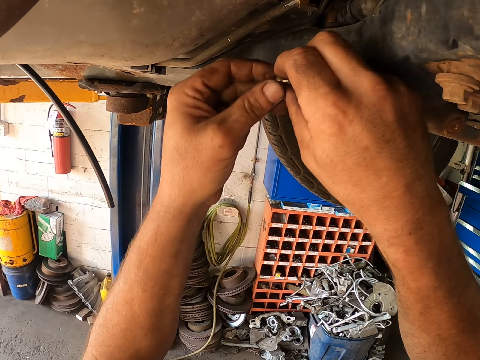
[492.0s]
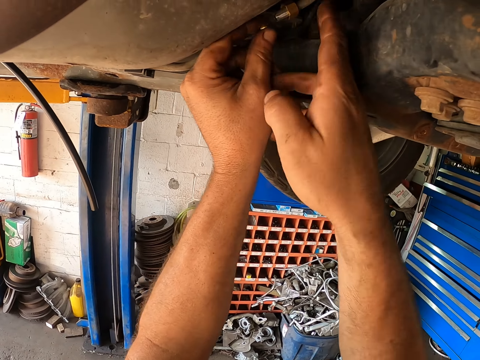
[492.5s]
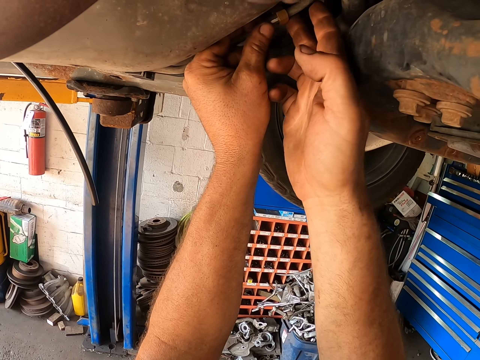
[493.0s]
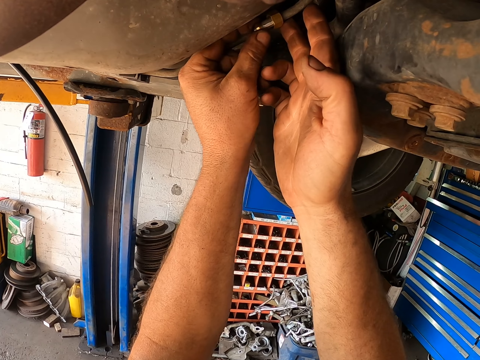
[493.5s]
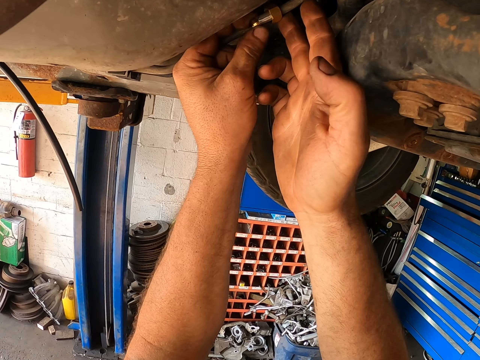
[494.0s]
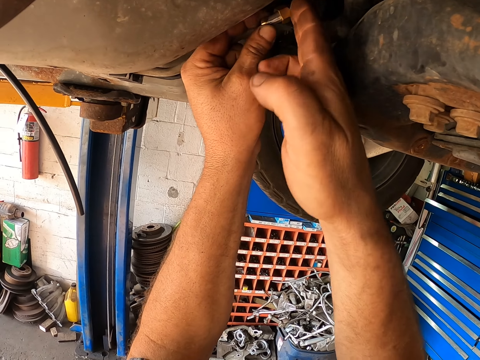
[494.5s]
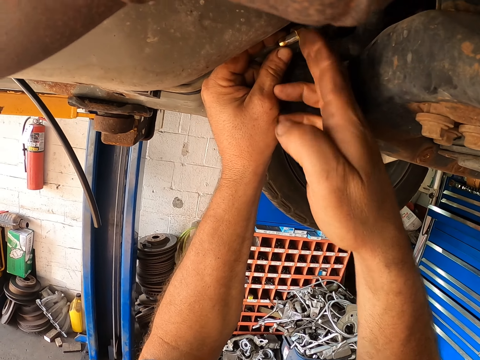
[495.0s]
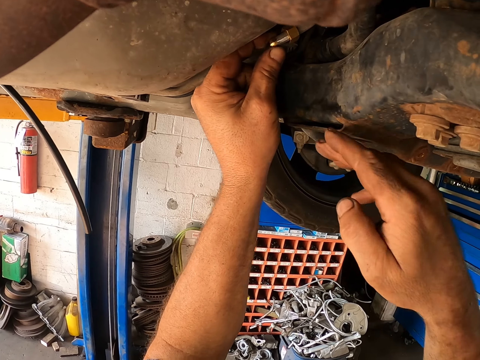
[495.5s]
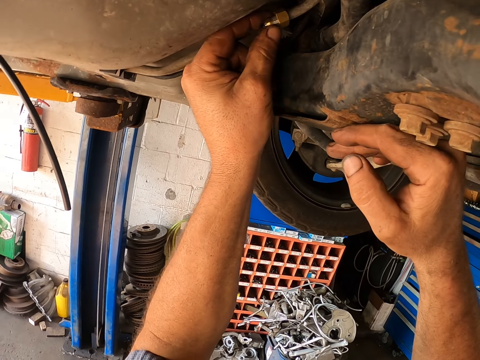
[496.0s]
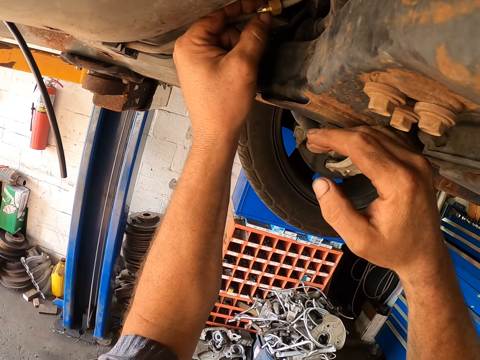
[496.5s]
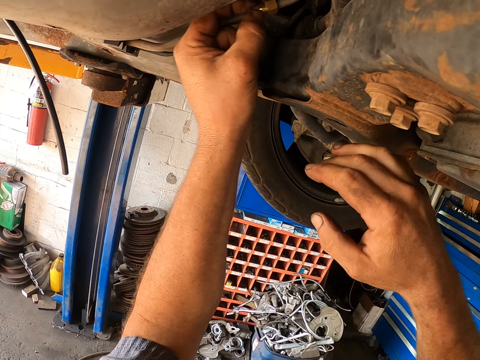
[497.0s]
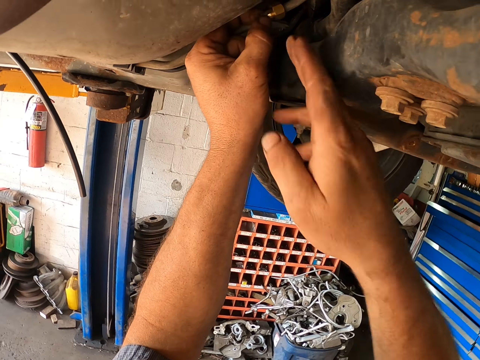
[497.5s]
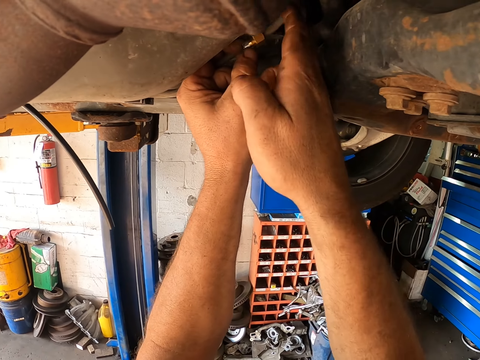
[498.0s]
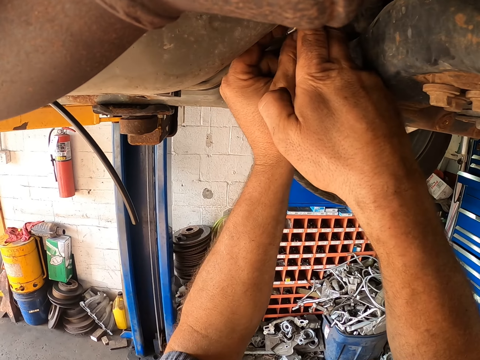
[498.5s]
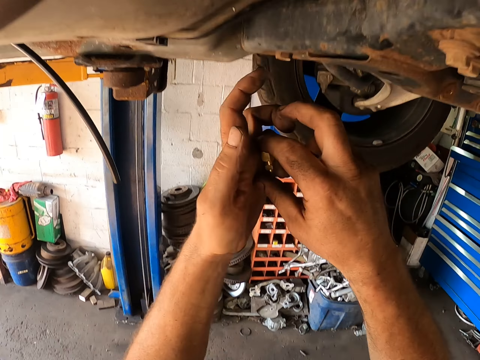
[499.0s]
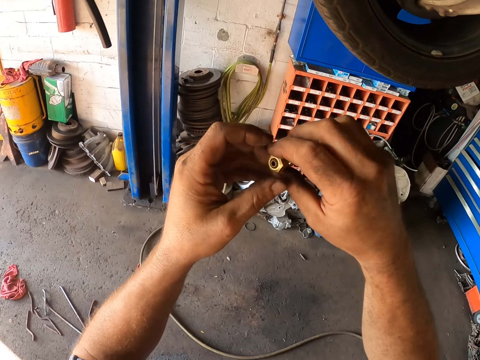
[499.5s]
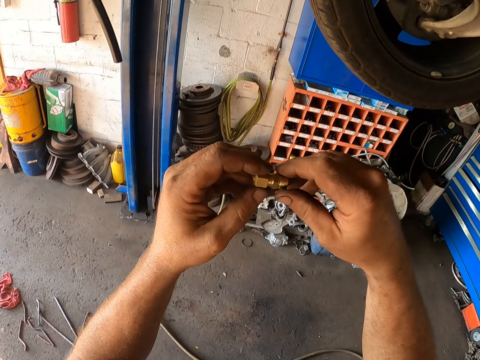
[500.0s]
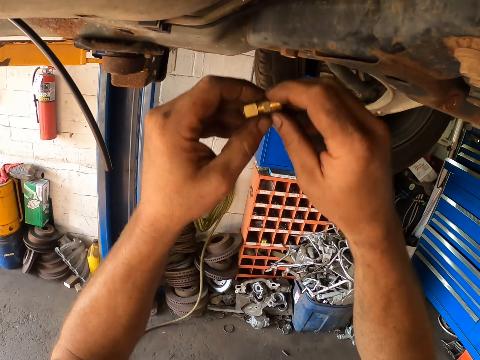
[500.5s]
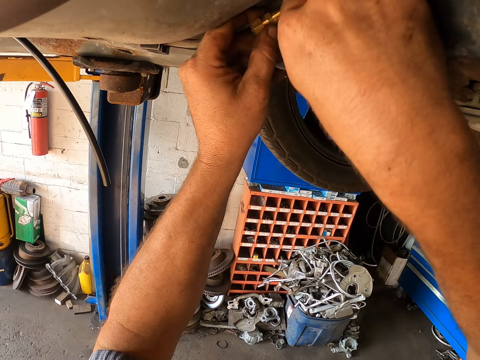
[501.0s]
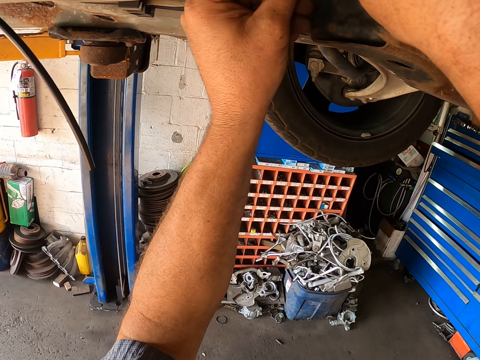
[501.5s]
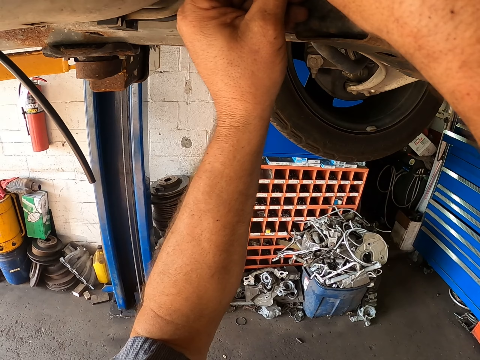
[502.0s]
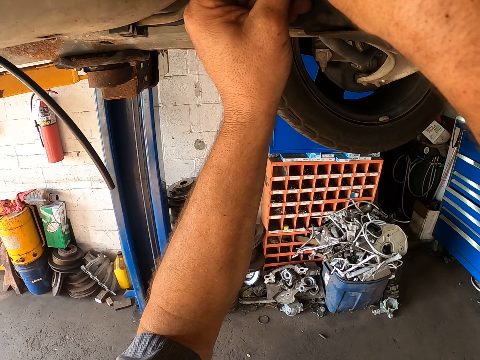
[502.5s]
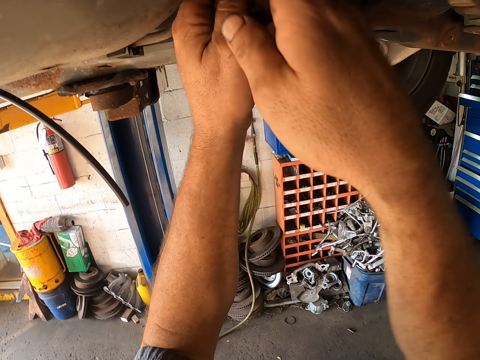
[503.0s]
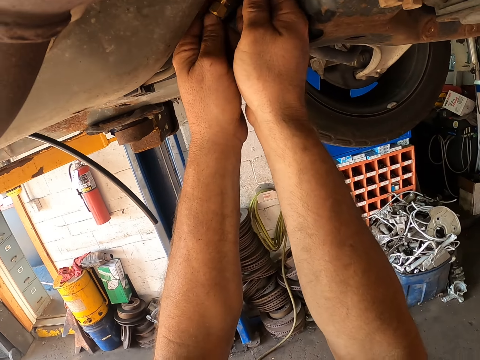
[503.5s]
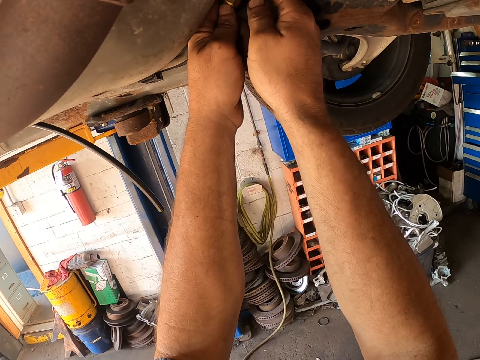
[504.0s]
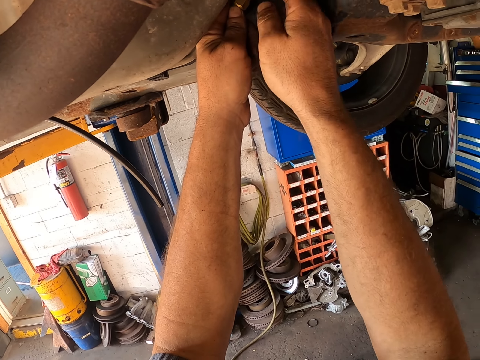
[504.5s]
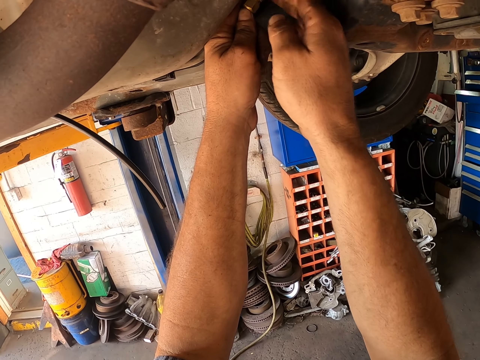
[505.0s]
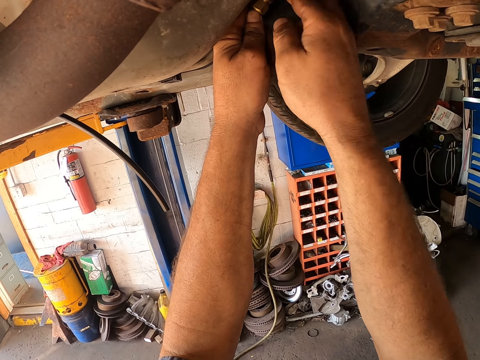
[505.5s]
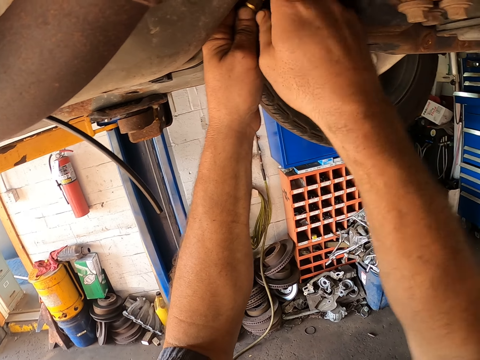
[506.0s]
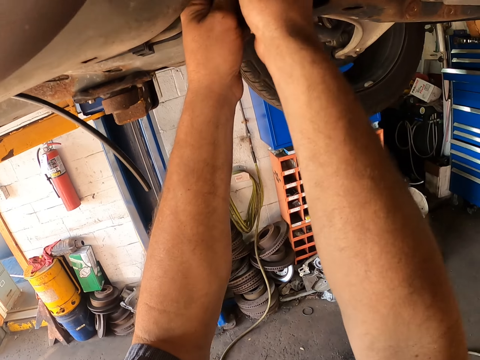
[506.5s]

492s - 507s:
The camera wearer adjusts the bolt. They fix the bolt on the undercarriage.

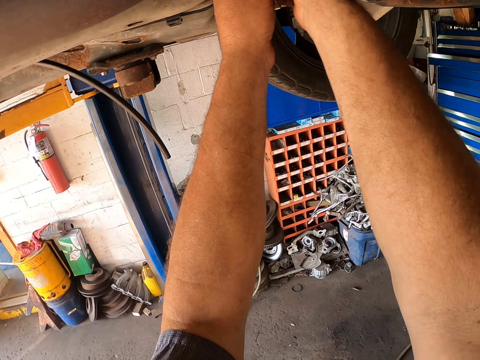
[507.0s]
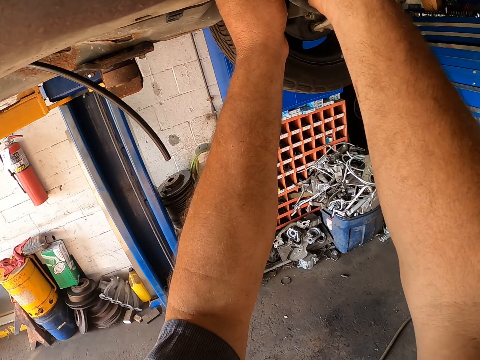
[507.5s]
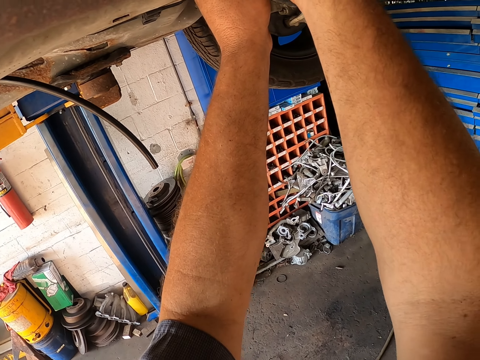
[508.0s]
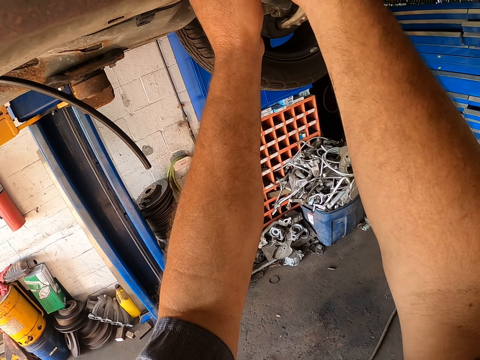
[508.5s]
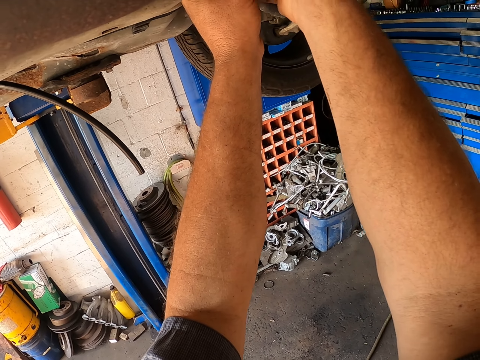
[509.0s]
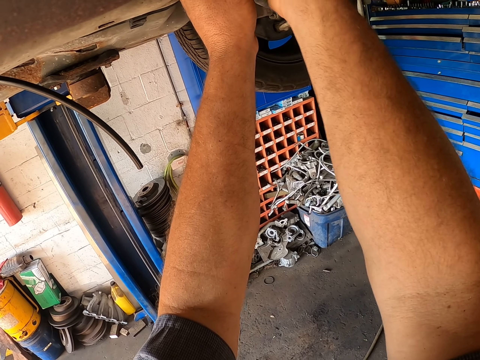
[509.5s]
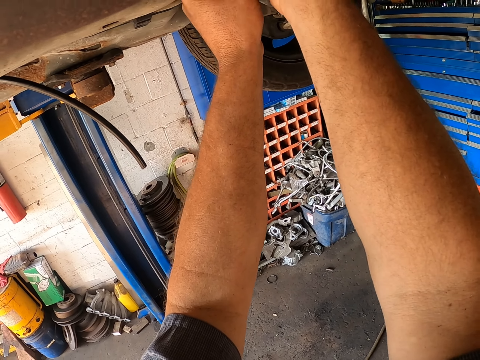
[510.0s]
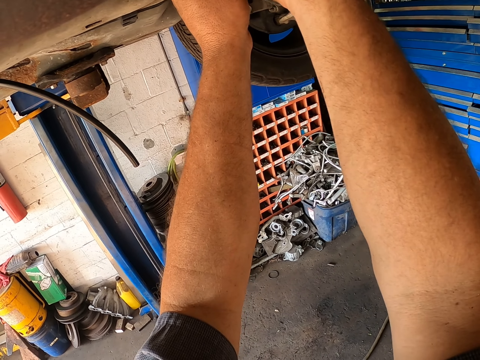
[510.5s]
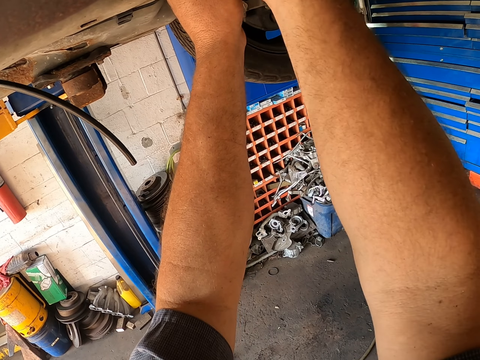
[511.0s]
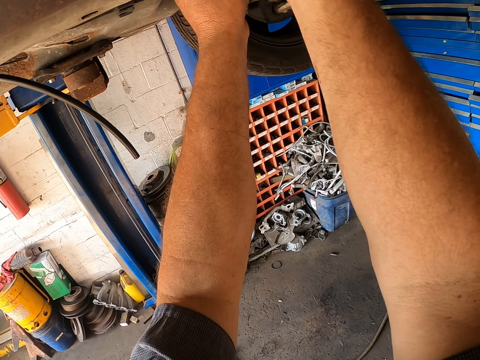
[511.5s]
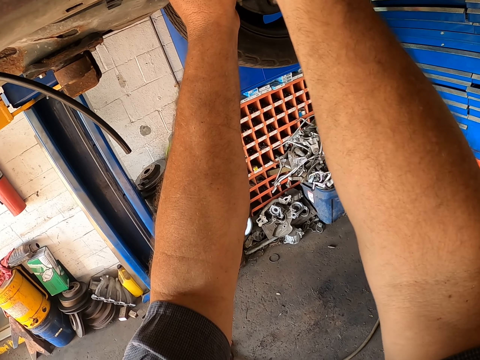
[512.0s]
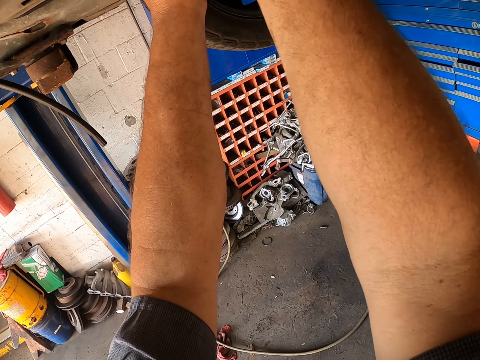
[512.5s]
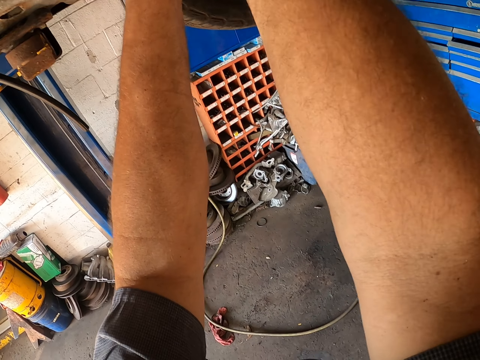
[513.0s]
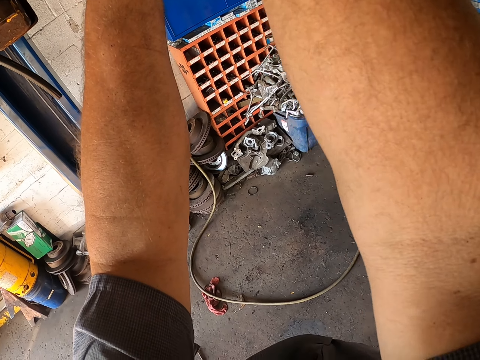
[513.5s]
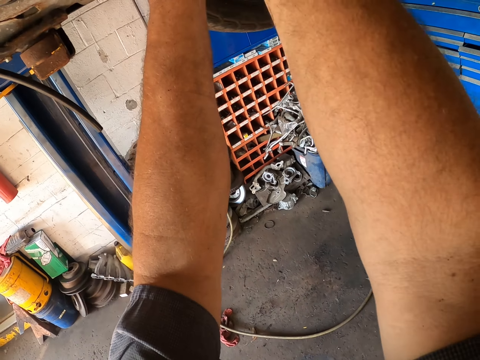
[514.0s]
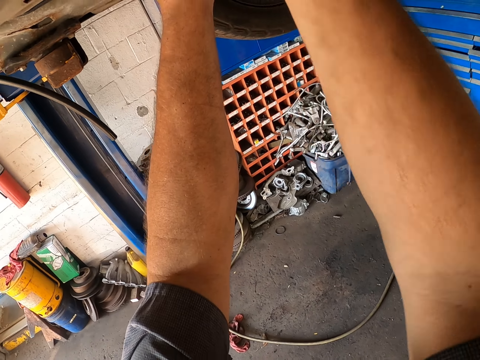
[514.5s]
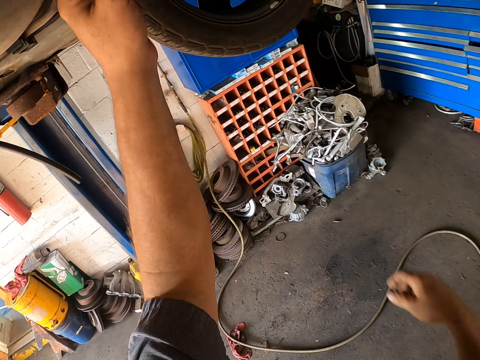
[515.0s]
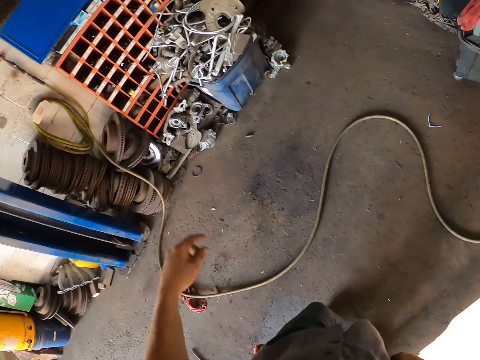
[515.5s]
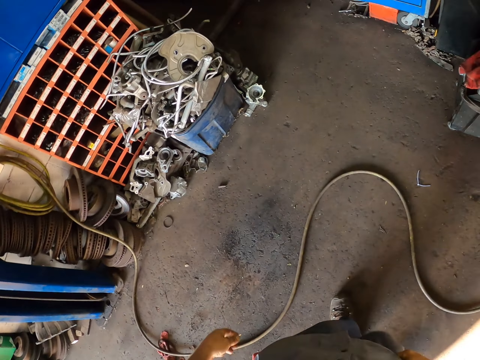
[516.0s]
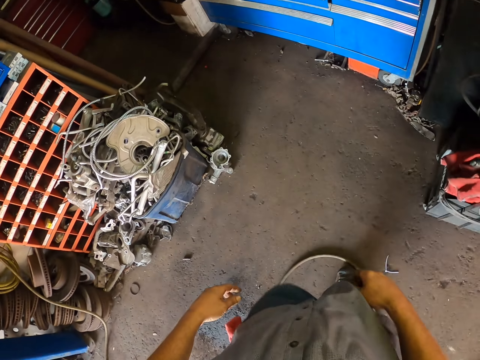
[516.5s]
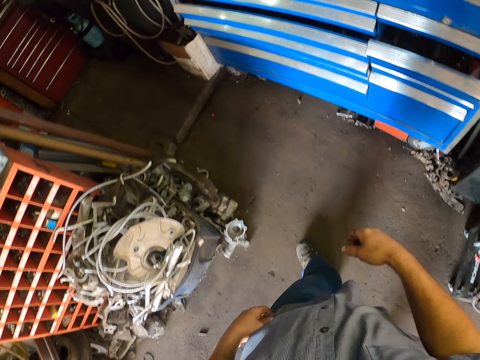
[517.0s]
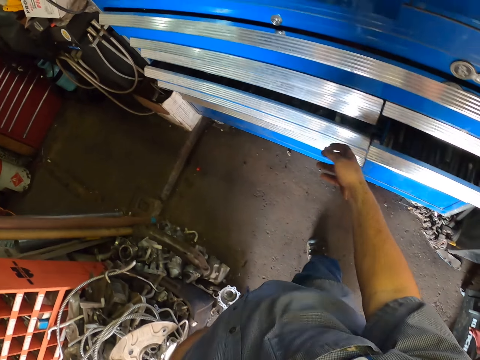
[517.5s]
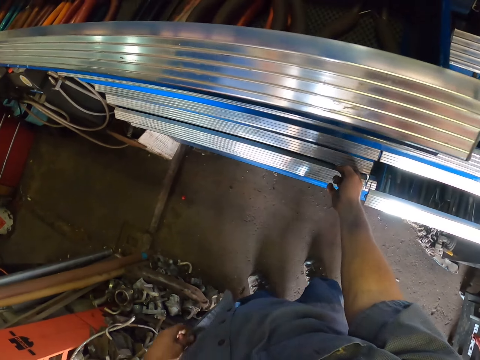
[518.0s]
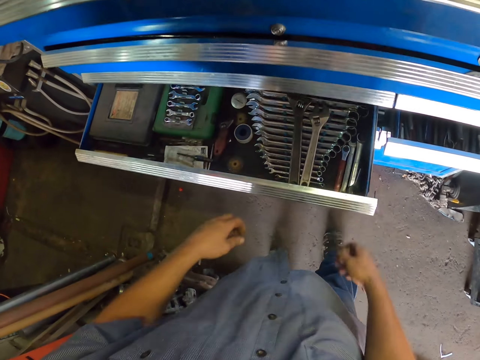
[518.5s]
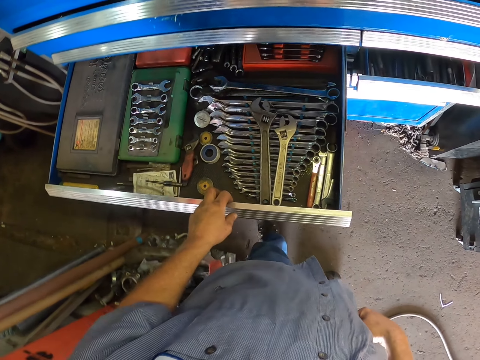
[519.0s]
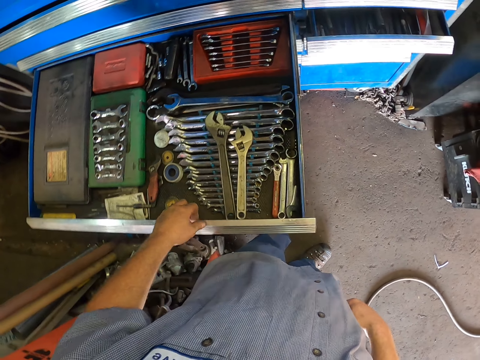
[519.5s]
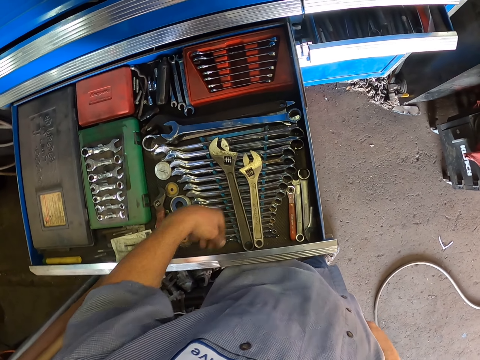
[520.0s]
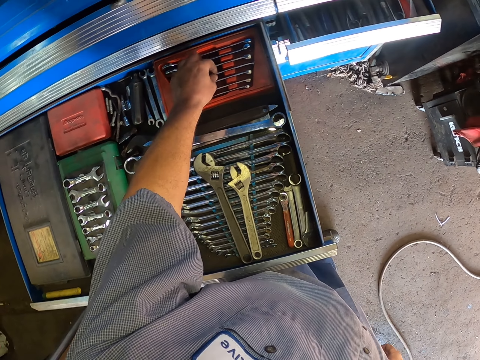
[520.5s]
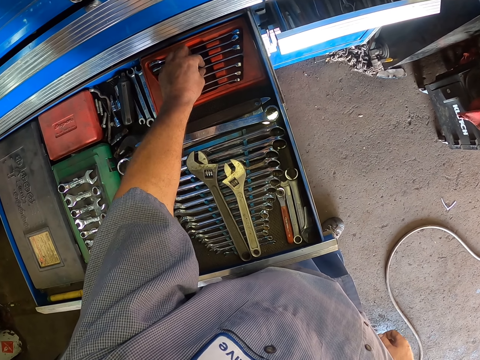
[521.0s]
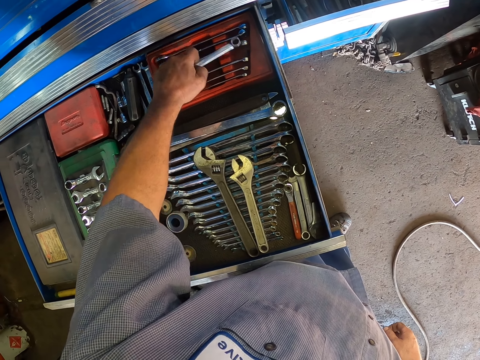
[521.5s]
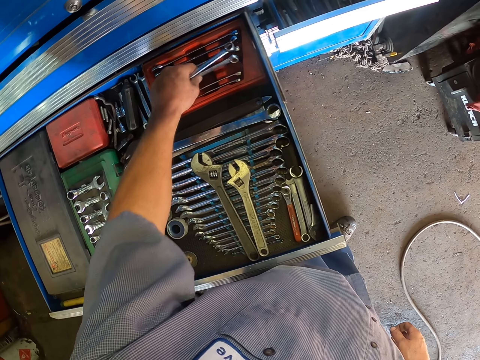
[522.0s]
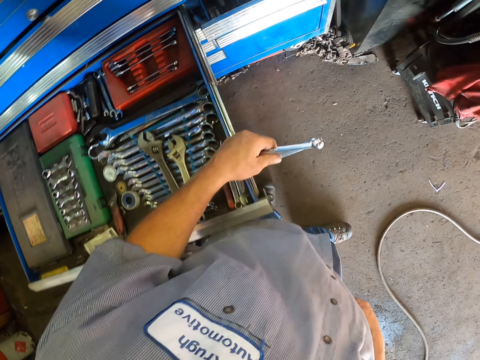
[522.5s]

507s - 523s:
The camera wearer walks. They open the tool drawer. They pick up two spanners from the tool drawer with the left hand.
